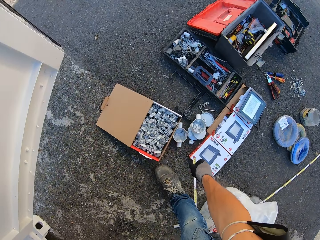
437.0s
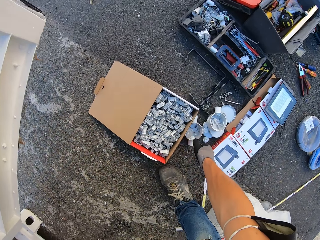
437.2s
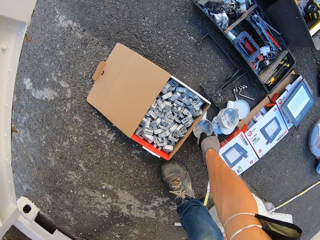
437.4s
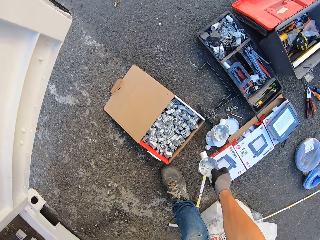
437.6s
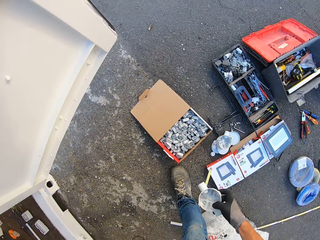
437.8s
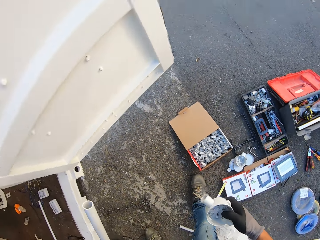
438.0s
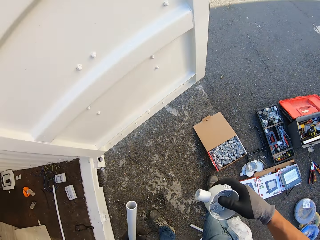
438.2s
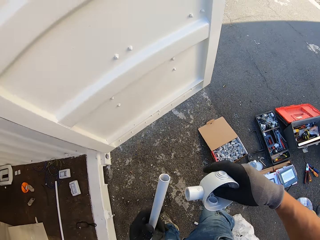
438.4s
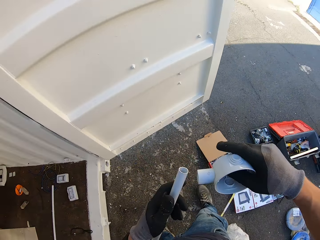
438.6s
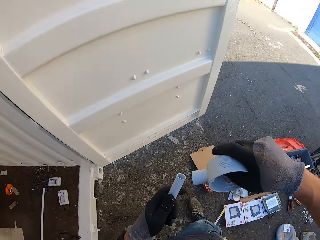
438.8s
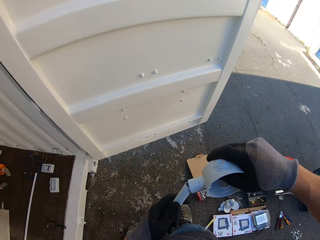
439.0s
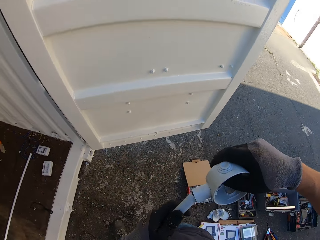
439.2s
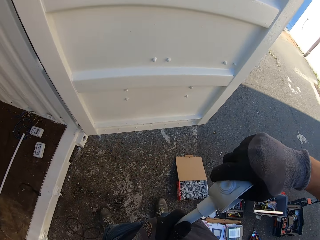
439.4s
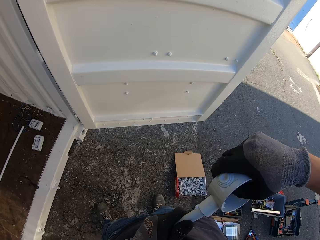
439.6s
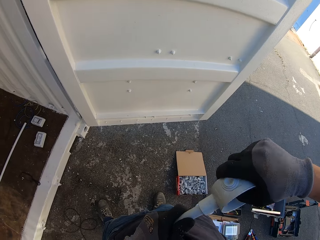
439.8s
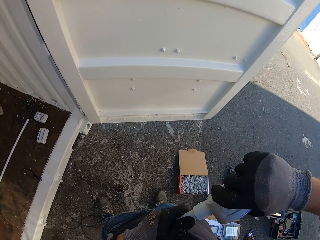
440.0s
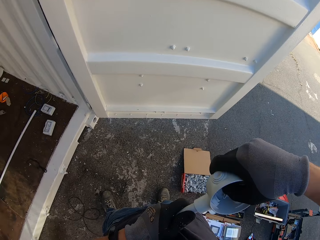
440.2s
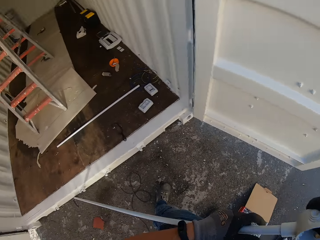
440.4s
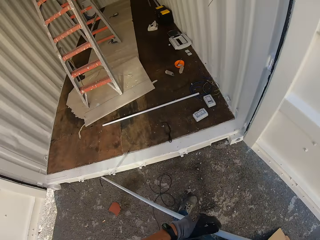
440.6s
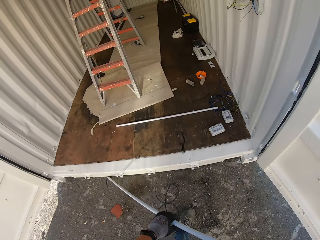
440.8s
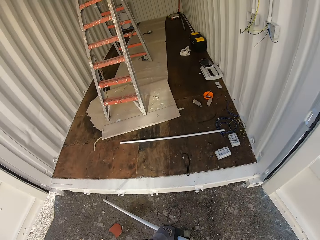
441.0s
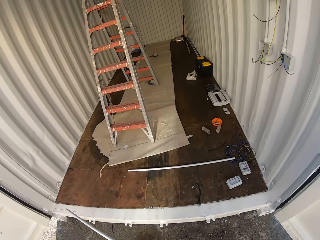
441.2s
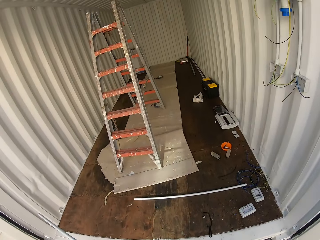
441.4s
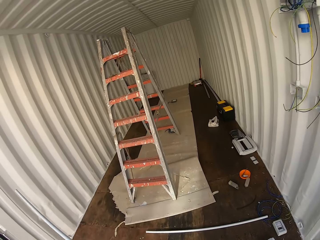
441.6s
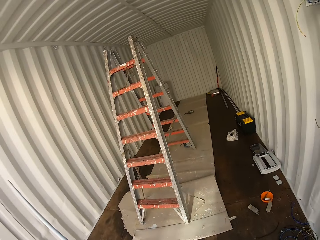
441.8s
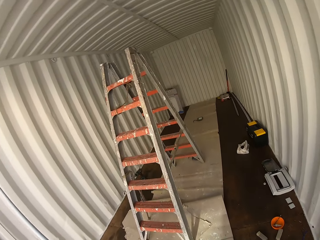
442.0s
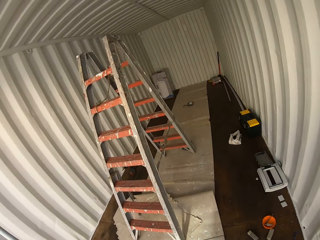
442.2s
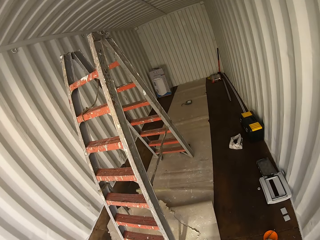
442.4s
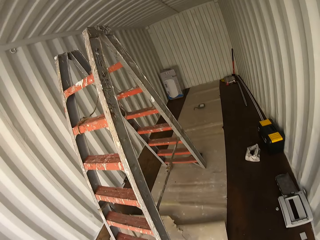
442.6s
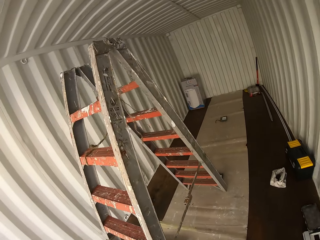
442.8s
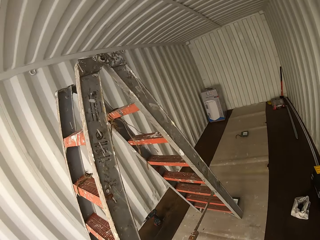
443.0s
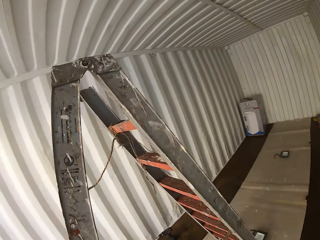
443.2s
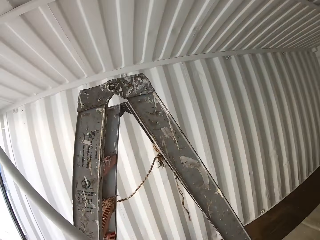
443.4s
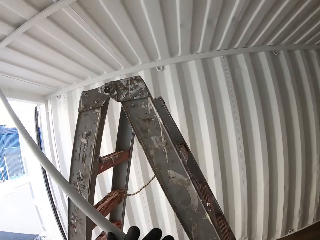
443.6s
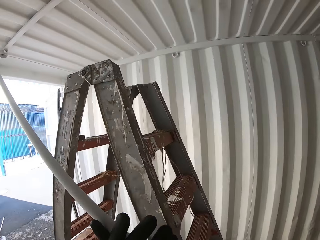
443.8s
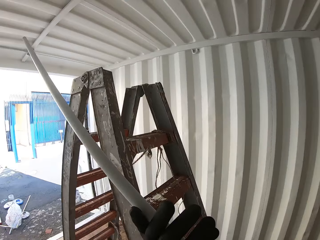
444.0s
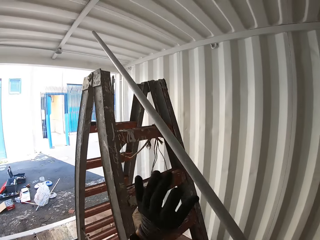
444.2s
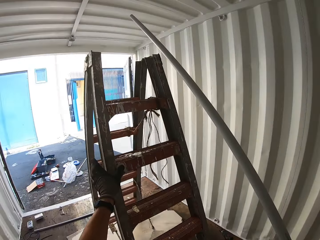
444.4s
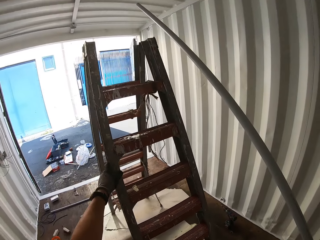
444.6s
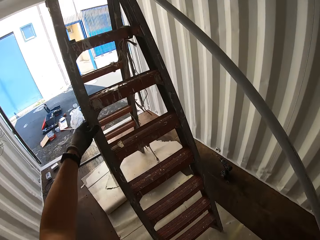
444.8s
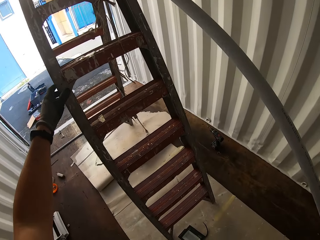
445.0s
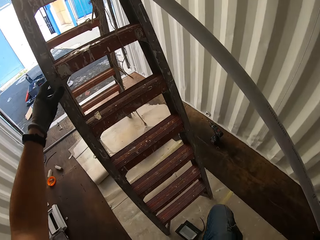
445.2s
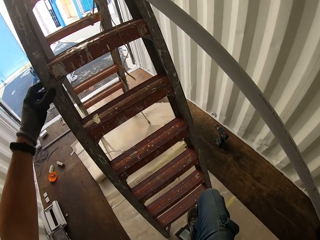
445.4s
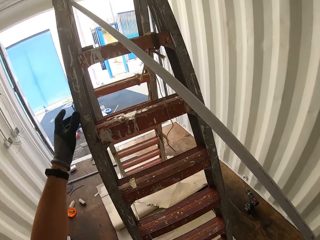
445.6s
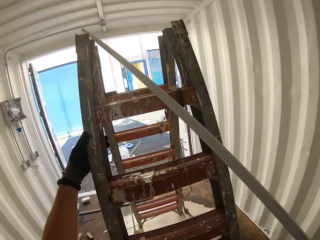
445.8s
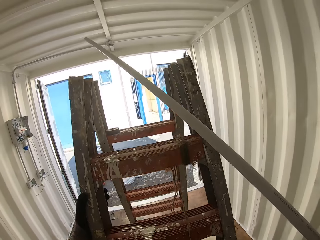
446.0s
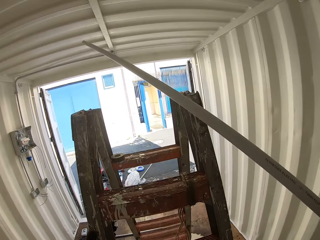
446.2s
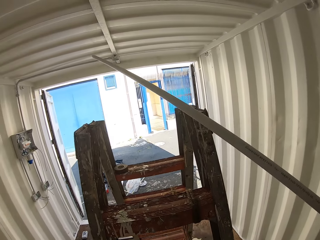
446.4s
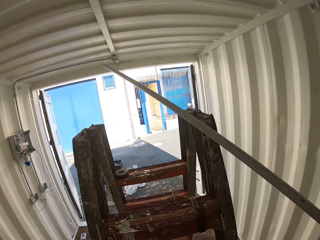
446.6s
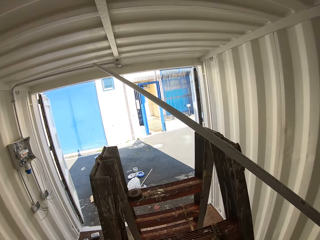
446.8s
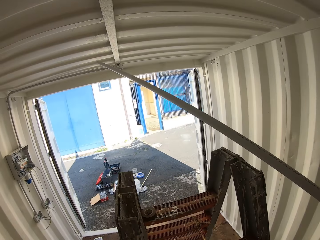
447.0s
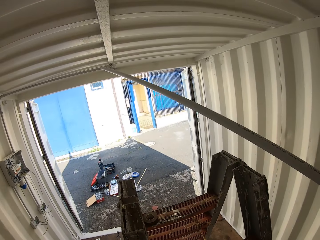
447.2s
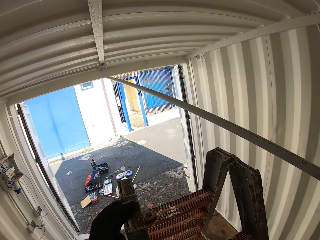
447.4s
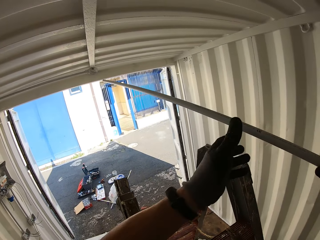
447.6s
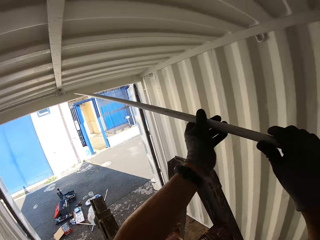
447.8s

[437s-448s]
The camera wearer grabs a round box from the ground. They hold the conduit pipe and the round box. They insert the conduit pipe inside the round box. They fix something on the conduit pipe. They carry the conduit pipe into the container house. They climb the ladder with the conduit pipe.

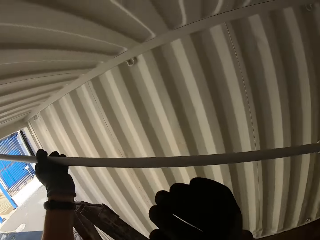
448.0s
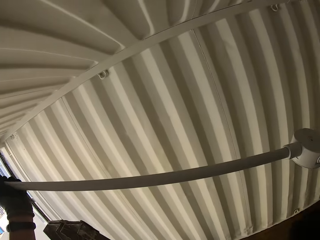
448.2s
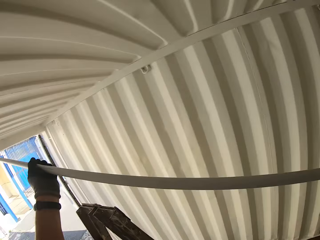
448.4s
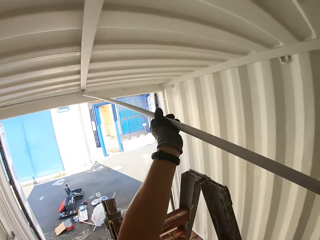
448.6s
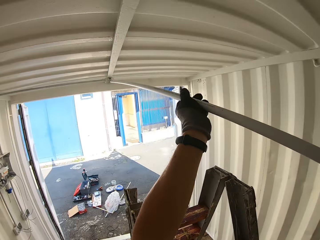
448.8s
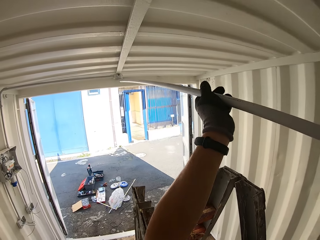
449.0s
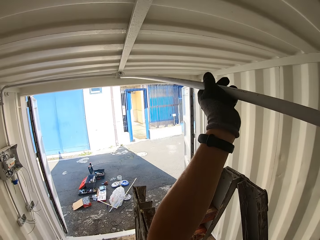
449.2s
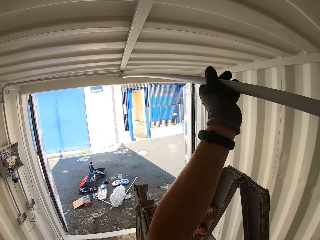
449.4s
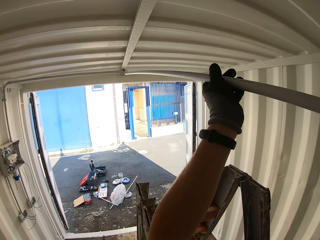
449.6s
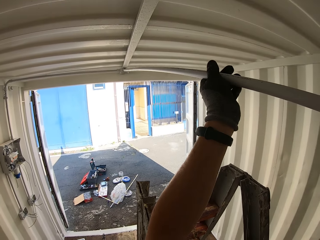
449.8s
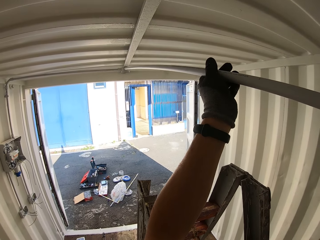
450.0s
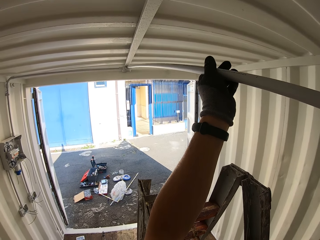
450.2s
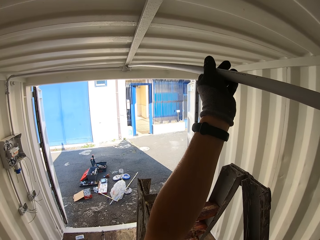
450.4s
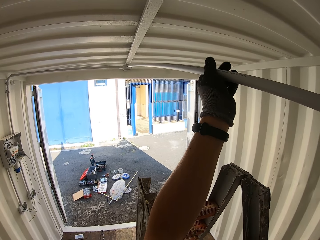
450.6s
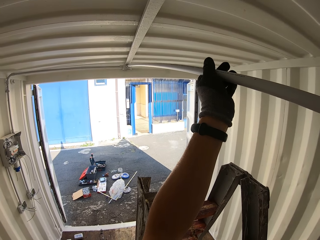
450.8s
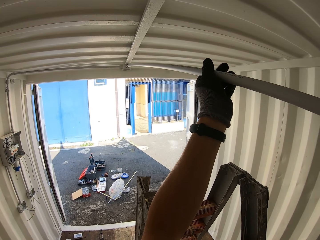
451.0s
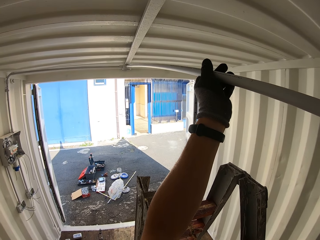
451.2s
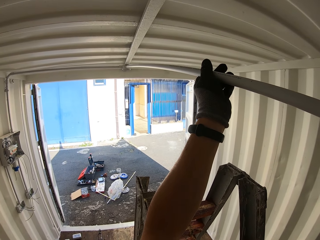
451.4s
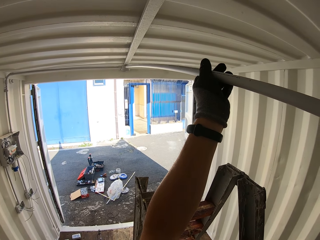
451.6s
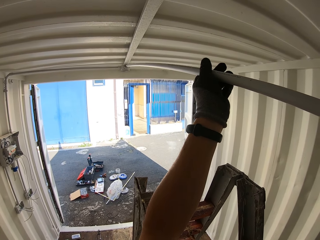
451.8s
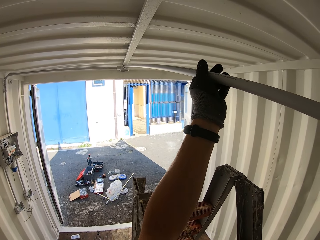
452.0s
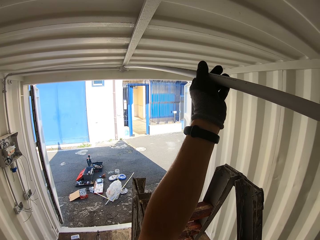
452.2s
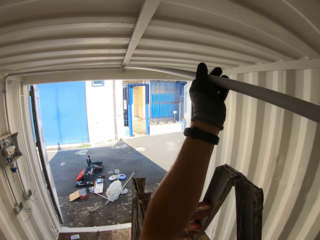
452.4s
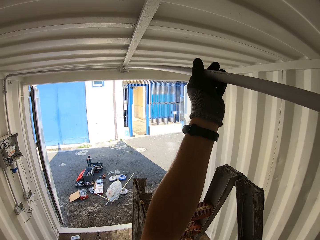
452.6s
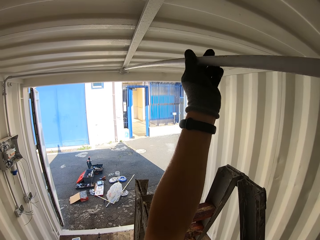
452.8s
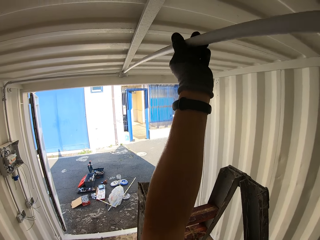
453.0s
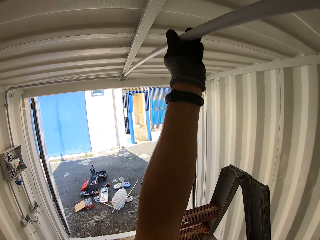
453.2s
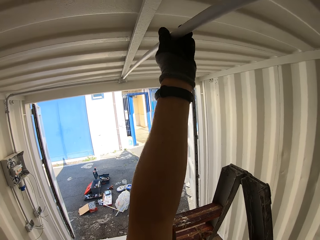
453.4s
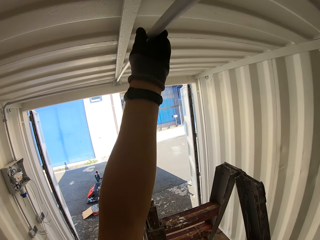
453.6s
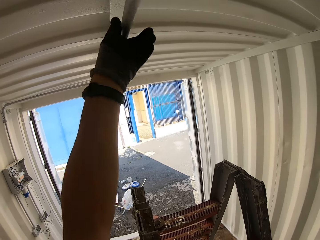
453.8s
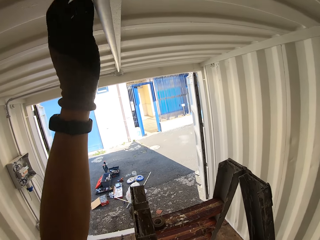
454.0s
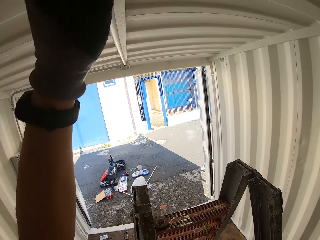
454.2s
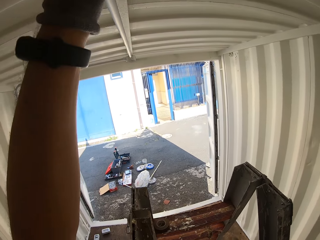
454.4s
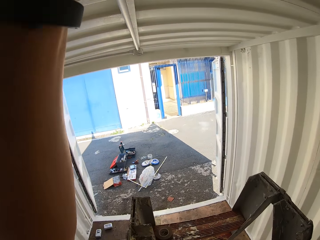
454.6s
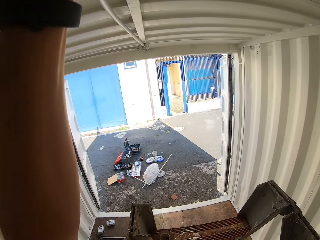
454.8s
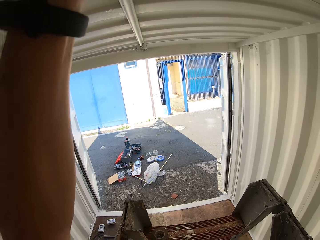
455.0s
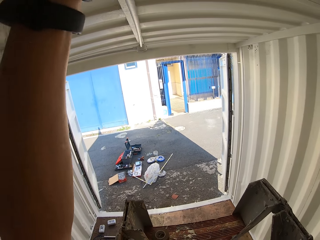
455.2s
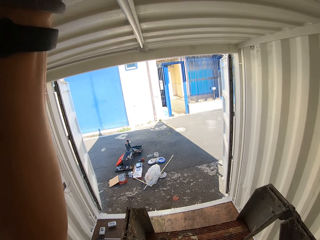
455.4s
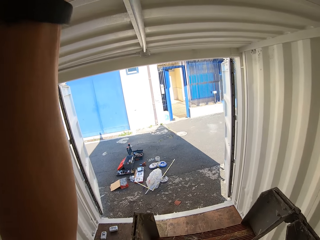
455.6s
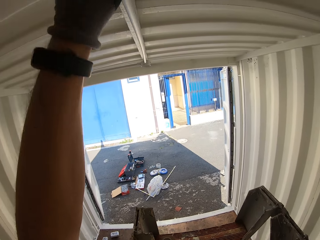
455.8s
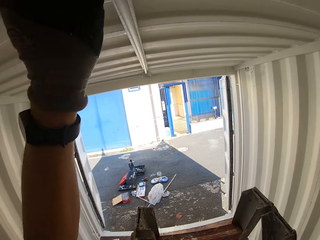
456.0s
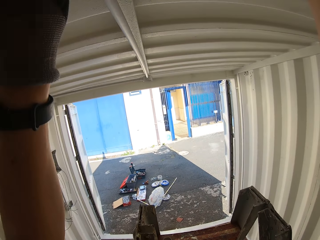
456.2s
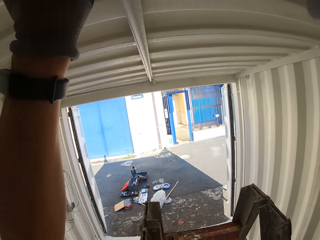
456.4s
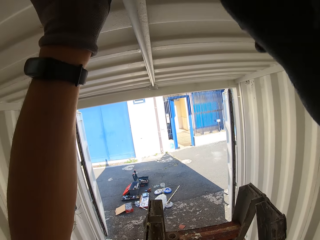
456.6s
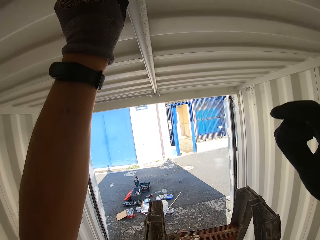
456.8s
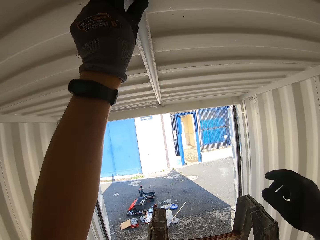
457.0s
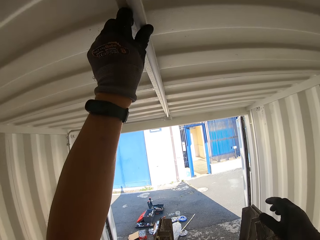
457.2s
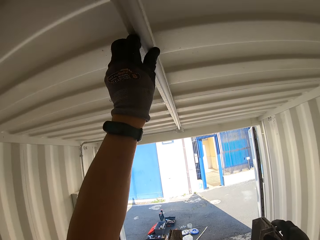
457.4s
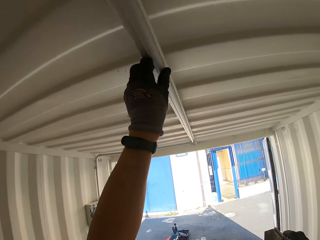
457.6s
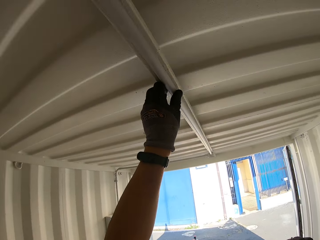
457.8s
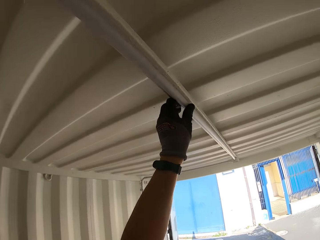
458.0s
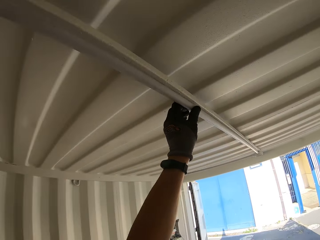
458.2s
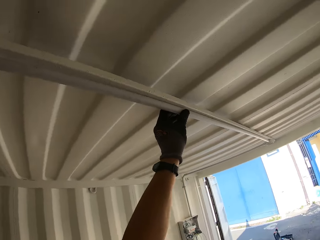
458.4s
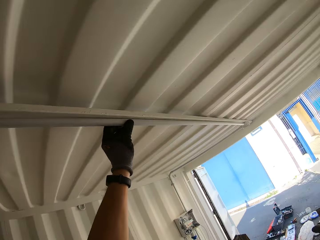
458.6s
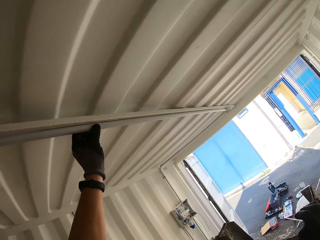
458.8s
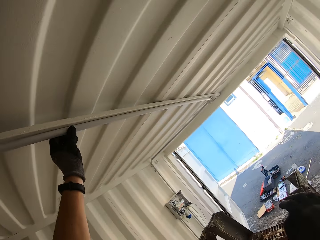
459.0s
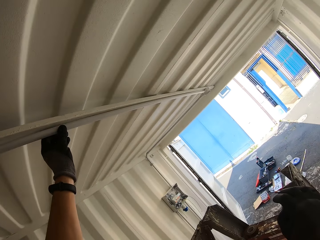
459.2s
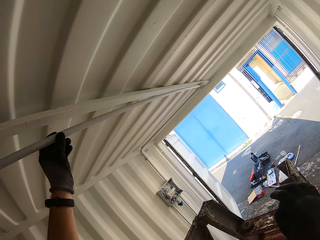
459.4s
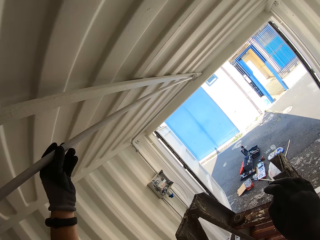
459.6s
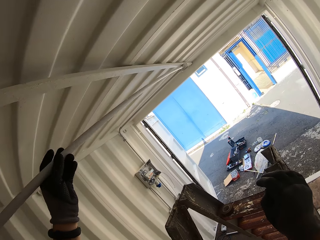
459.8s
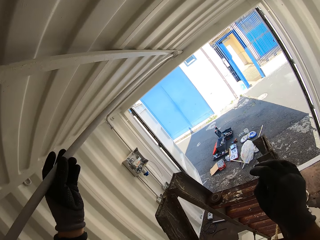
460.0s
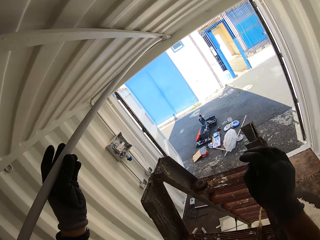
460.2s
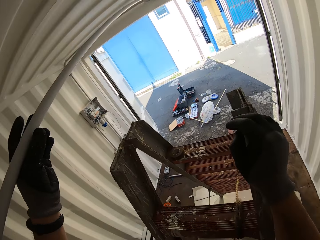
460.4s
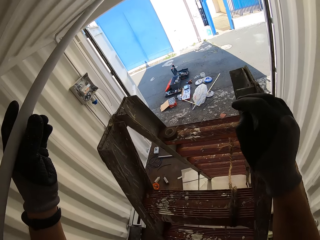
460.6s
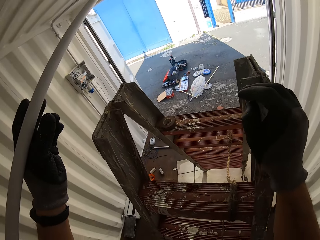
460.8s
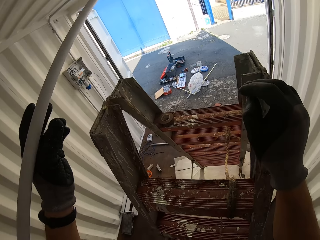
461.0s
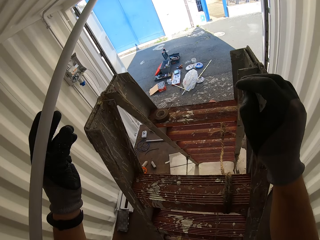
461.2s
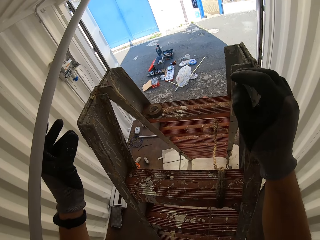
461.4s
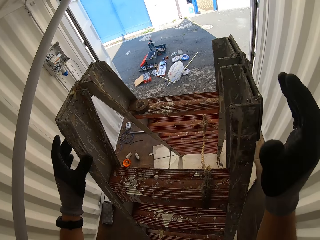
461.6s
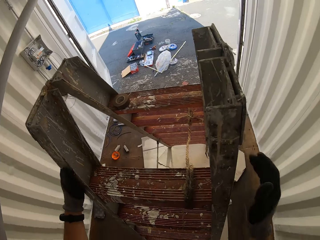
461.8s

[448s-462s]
The camera wearer inserts the conduit pipe inside a joint on the ceiling. They fix the conduit pipe on the roof. They push the conduit pipe. They hold the conduit pipe on to the ceiling. They release the conduit pipe.
